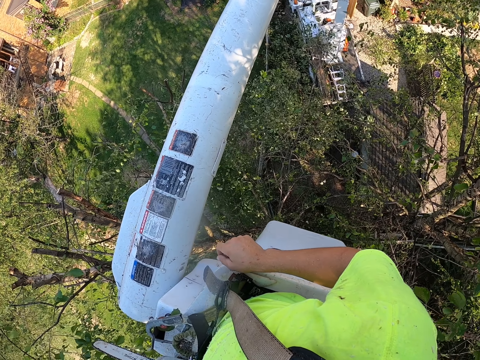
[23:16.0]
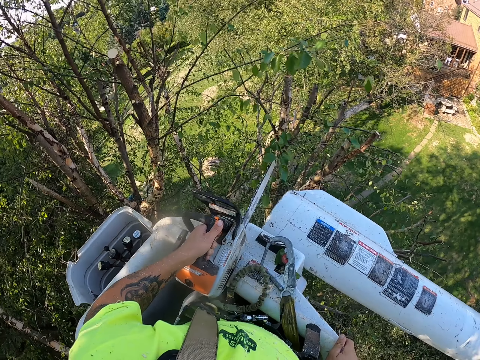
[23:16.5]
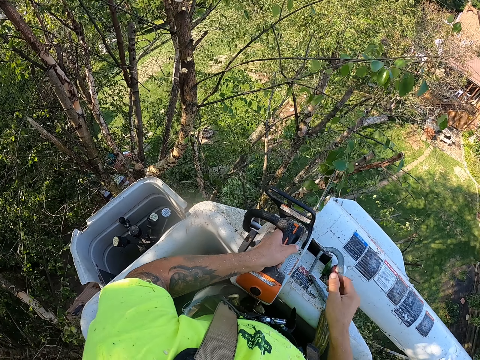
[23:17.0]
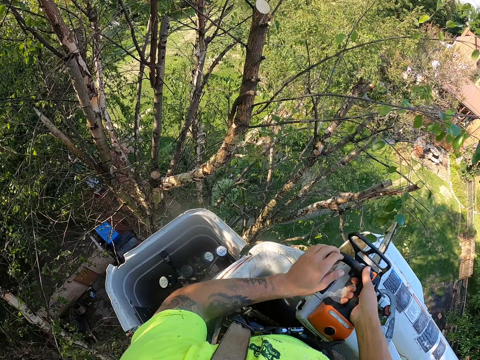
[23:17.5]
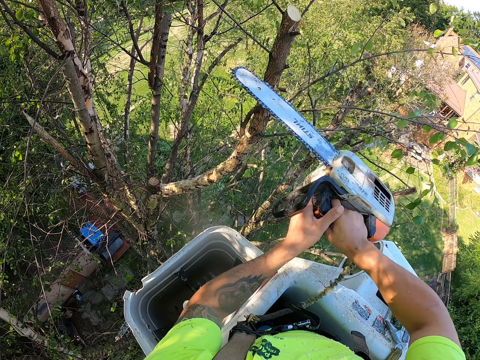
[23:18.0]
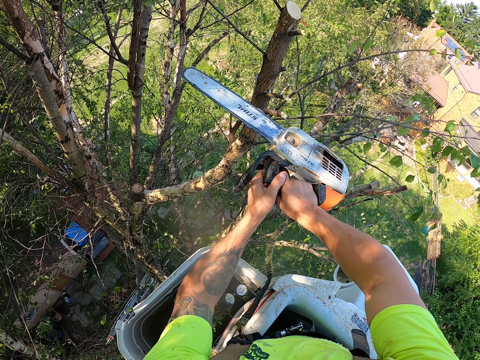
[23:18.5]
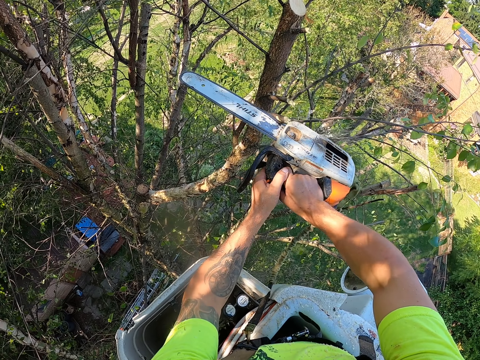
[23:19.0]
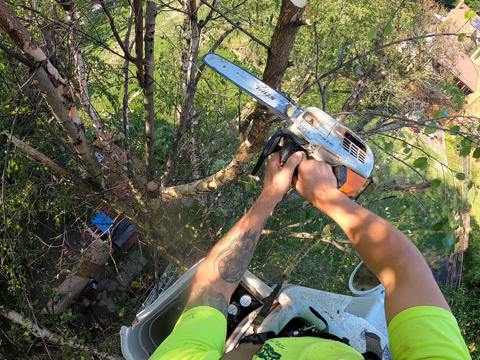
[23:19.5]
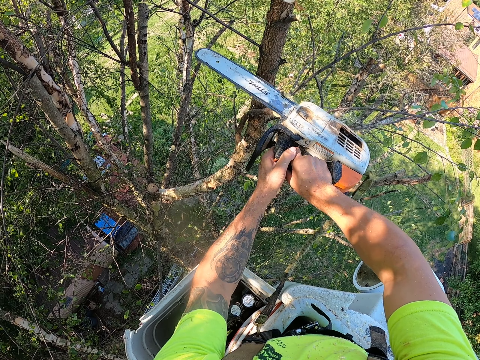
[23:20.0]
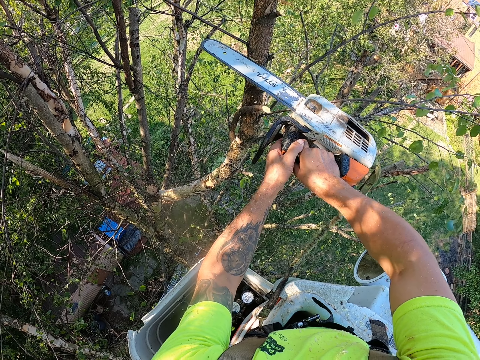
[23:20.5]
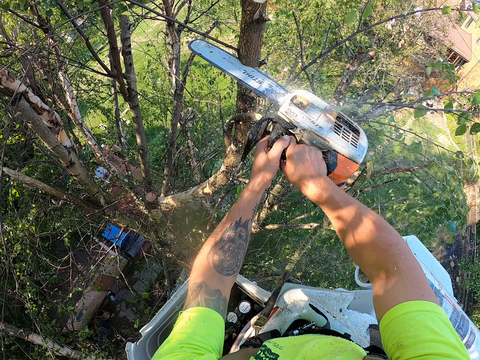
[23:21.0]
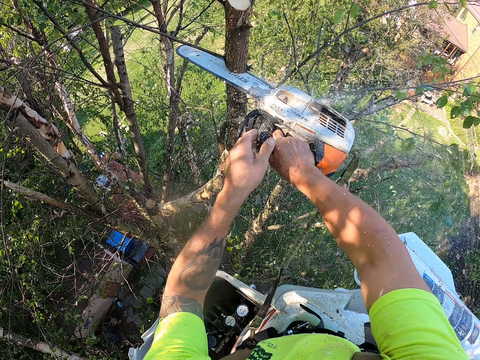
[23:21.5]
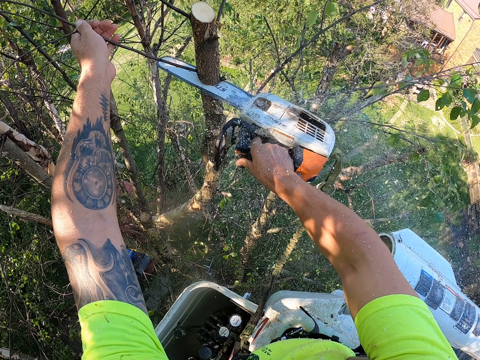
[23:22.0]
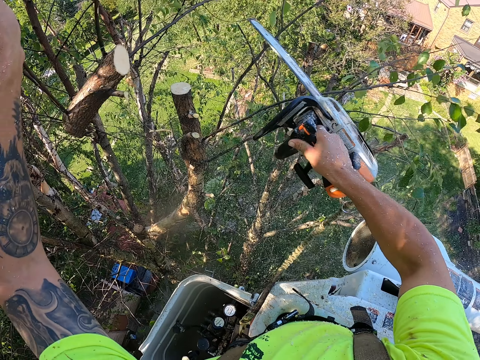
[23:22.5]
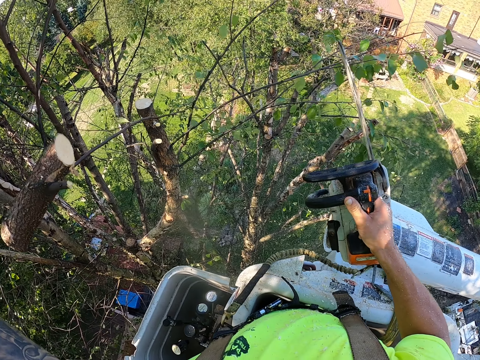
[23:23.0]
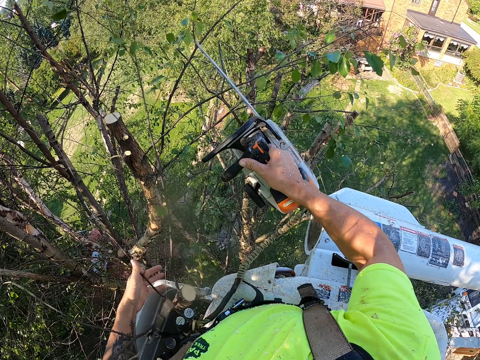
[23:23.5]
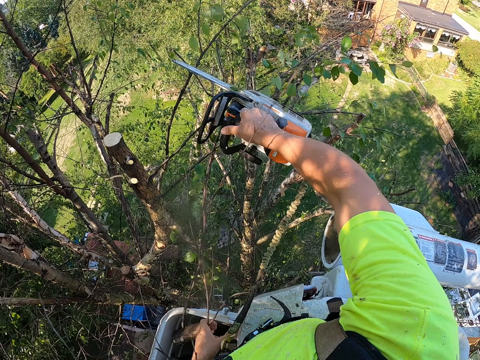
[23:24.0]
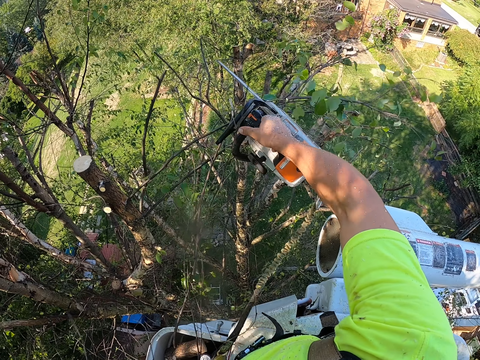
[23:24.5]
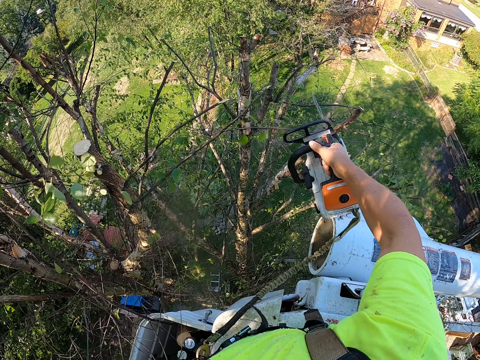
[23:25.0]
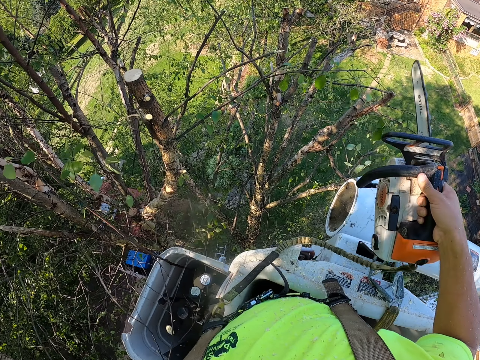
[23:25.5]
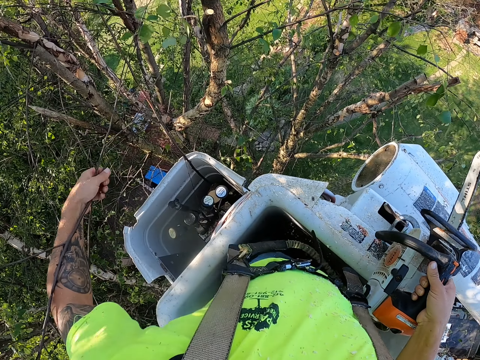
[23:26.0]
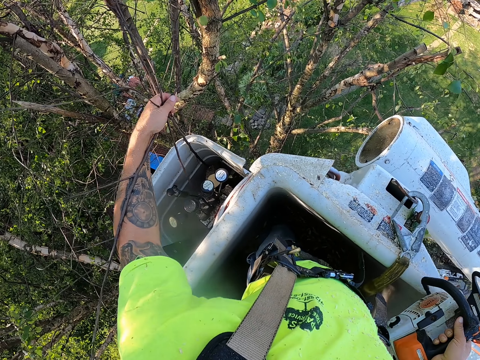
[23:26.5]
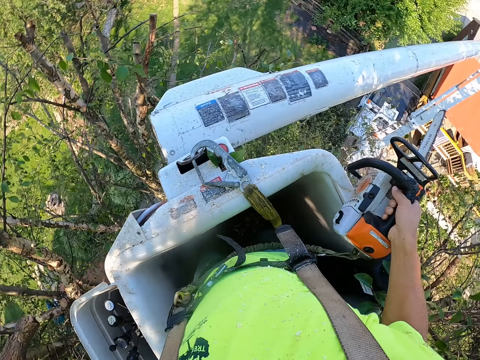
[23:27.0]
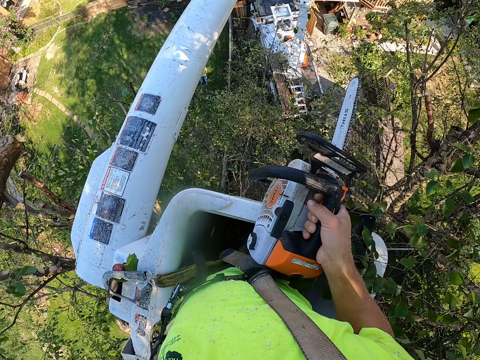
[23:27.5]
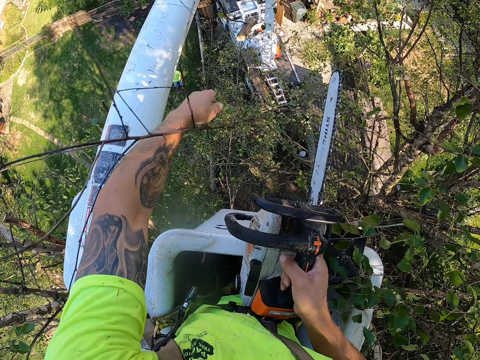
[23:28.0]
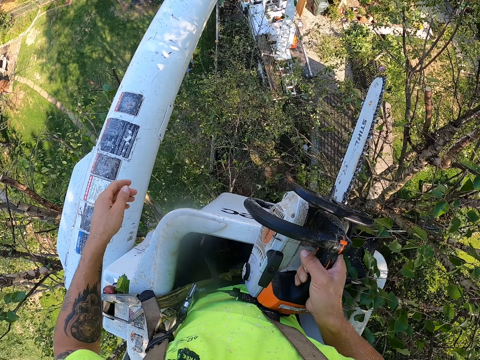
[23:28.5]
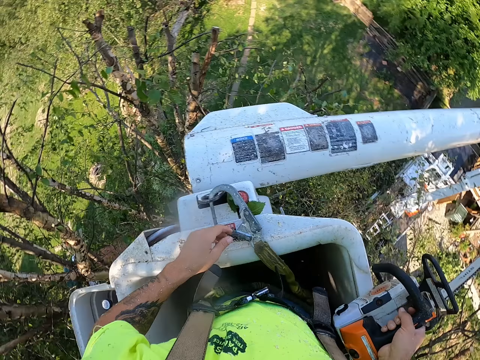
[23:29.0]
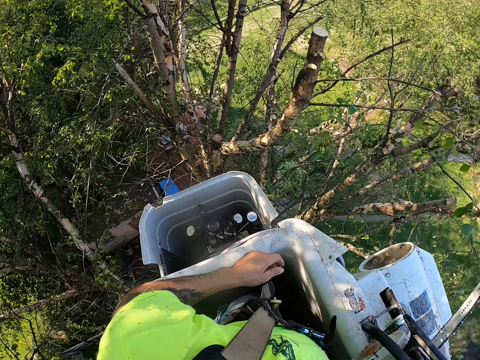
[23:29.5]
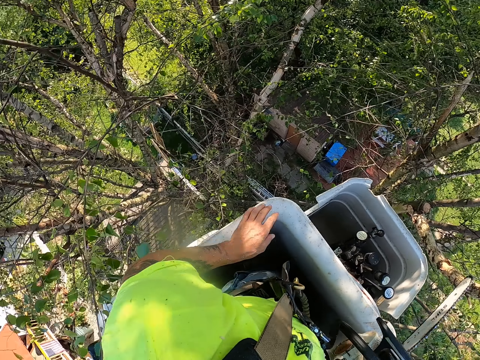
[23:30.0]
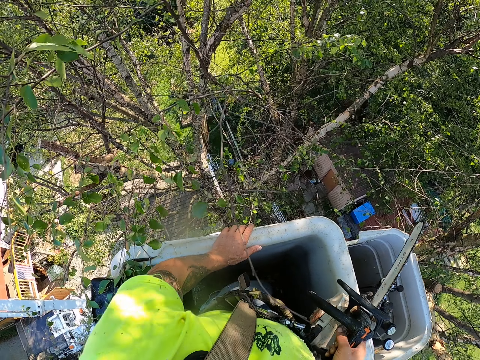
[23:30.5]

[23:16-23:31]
The camera wearer passes the chainsaw from his left hand to his right hand. He holds the chainsaw with both hands. He cuts a tree branch of the tree with the chainsaw in both hands. He cuts the tree branch of the tree with the chainsaw in his right hand. He holds the tree branch with his left hand. He touches the tree branch. He drops the tree branch in his left hand on the controls of the boom lift. He cuts some twigs from the tree with the chainsaw in his right hand. He holds the twigs in his left hand. He picks the tree branch from the controls of the boom lift with his left hand. He throws the twigs and the branch in his left hand towards the ground.

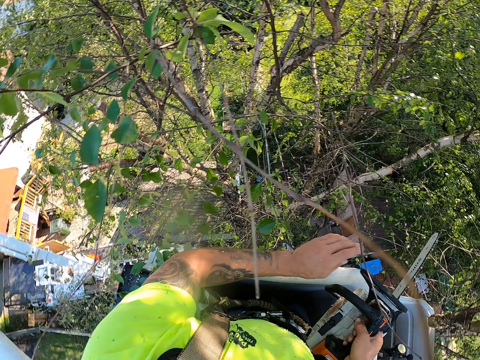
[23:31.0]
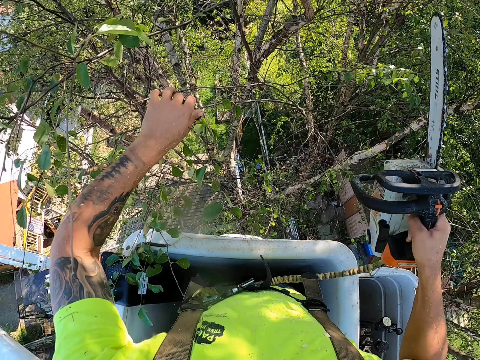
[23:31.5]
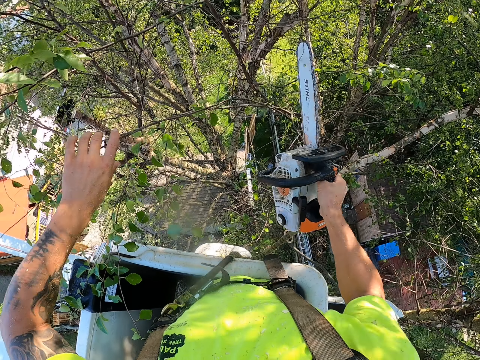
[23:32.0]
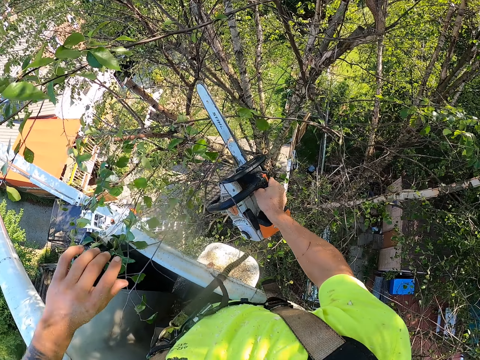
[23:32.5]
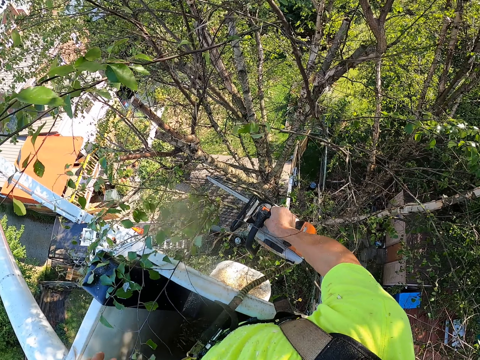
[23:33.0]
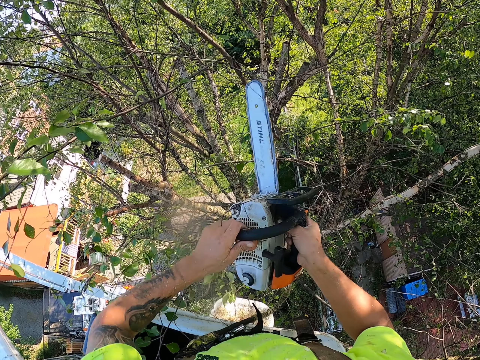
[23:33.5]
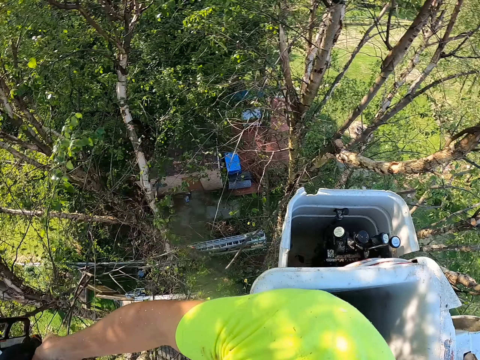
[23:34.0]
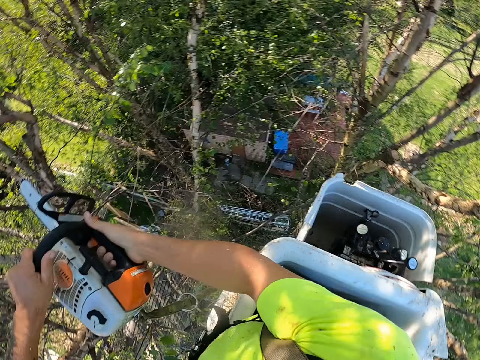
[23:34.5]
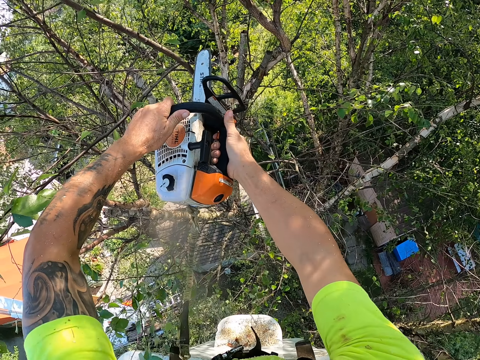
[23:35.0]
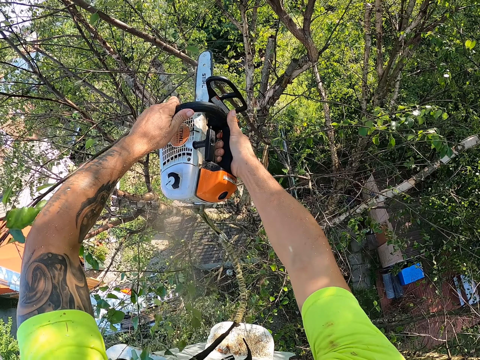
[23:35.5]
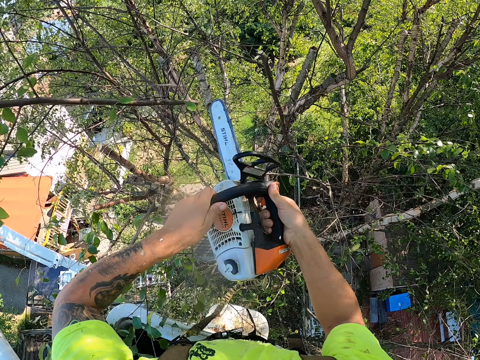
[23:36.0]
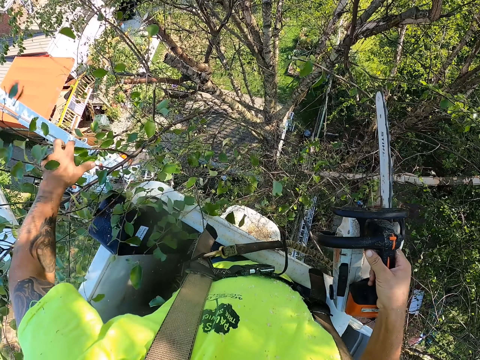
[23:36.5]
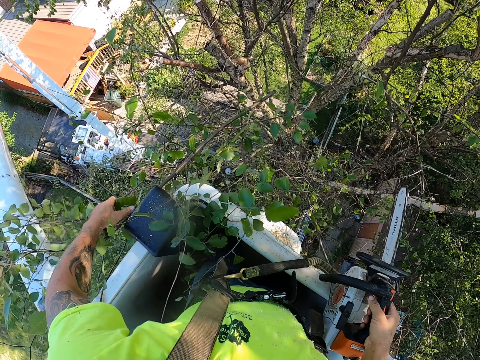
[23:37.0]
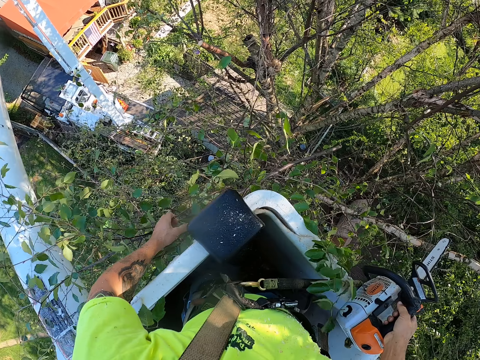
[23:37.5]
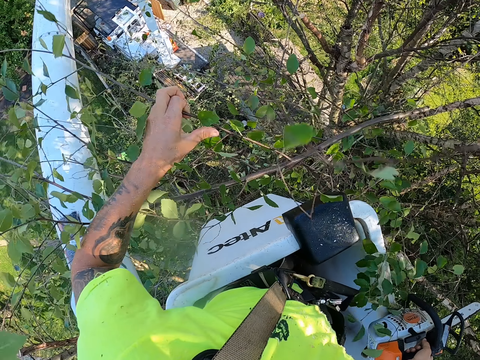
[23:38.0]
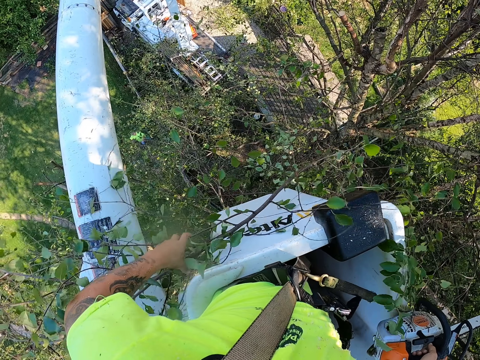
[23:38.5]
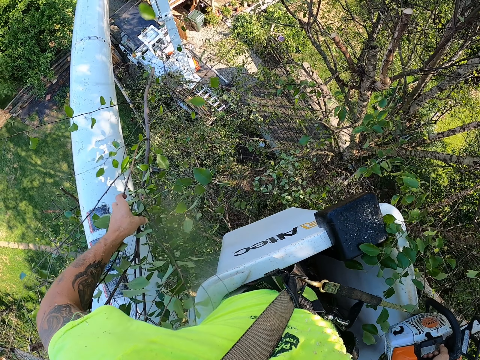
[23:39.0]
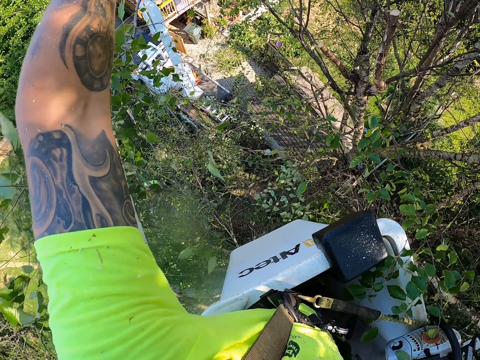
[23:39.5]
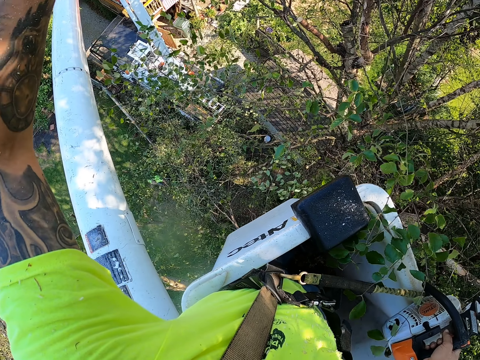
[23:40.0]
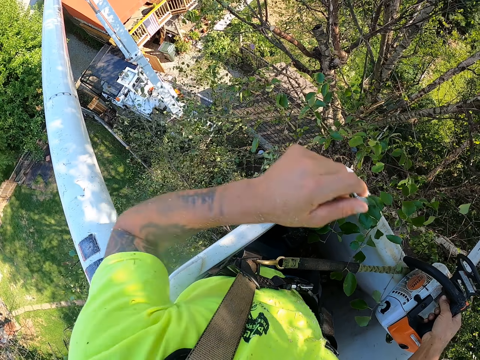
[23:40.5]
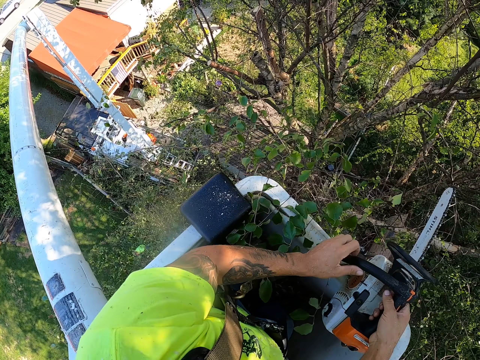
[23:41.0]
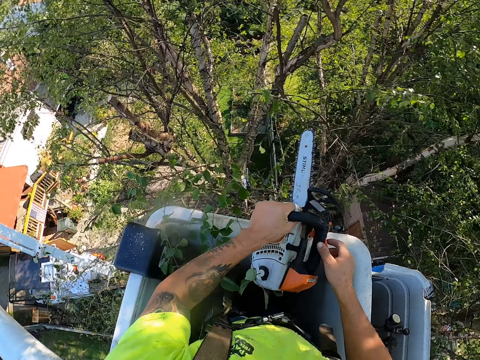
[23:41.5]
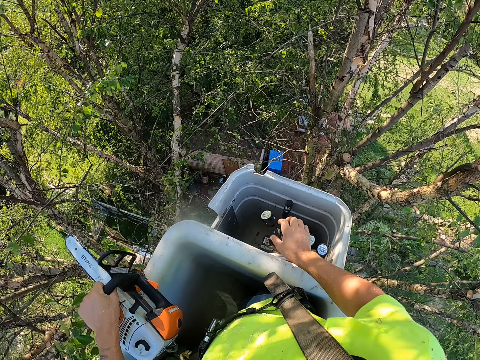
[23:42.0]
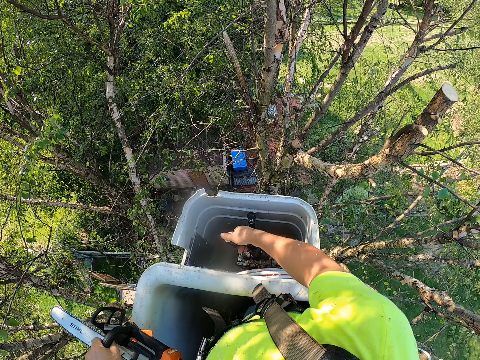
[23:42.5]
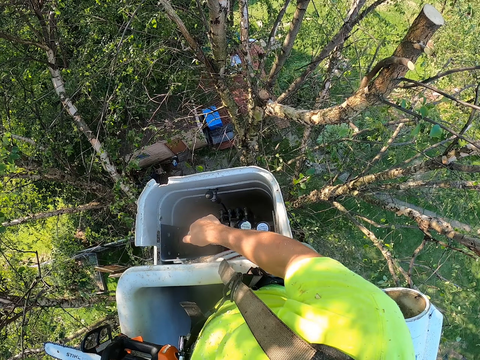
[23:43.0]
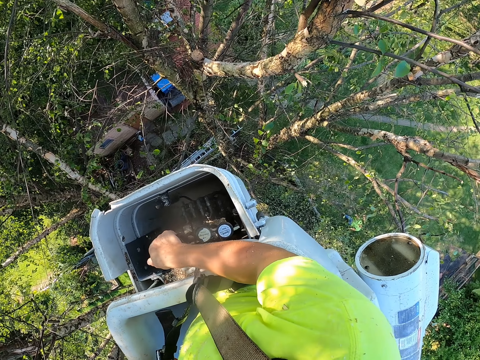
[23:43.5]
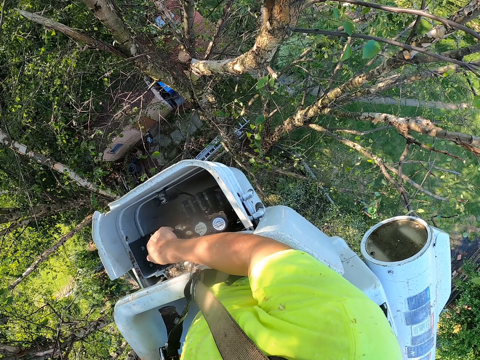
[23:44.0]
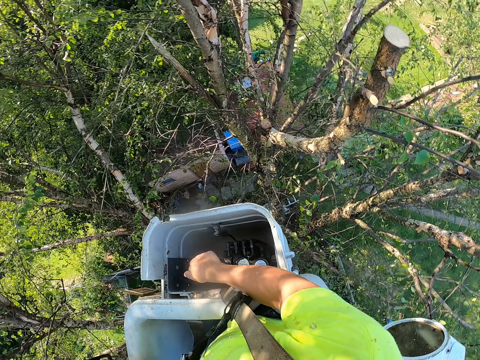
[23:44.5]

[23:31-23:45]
The camera wearer moves some twigs of the tree with his left hand. He cuts the twigs from the tree with the chainsaw in his right hand. He holds the chainsaw in both hands. He cuts a tree branch from the tree with the chainsaw in both hands. He touches the tree branch. He holds the tree branch with his left hand. He picks up the tree branch. He throws the tree branch in his left hand towards the ground. He passes the chainsaw from his right hand to his left hand. He operates the controls of the boom lift with his right hand.
